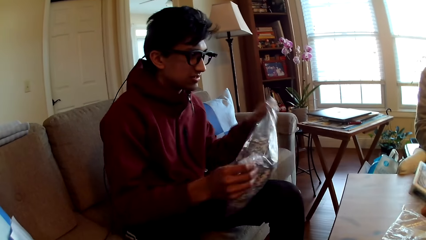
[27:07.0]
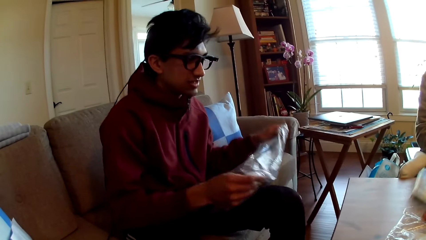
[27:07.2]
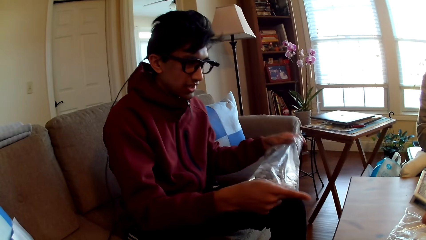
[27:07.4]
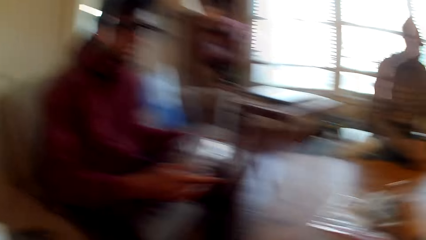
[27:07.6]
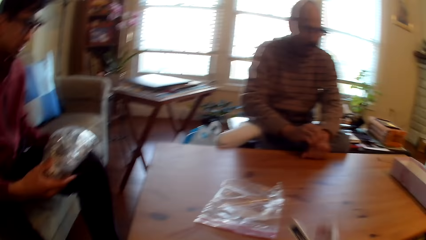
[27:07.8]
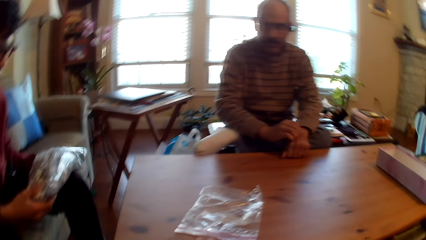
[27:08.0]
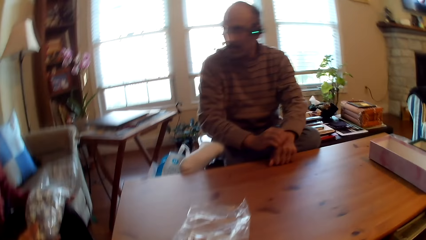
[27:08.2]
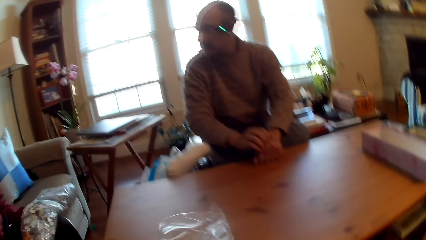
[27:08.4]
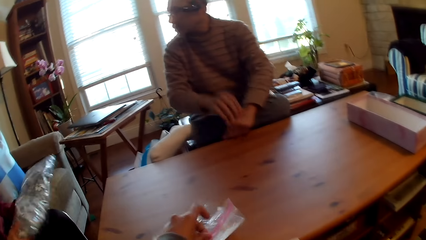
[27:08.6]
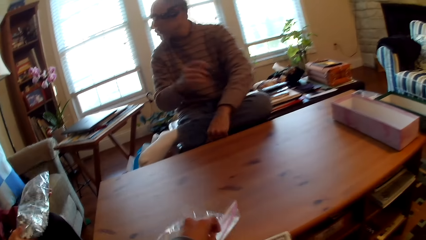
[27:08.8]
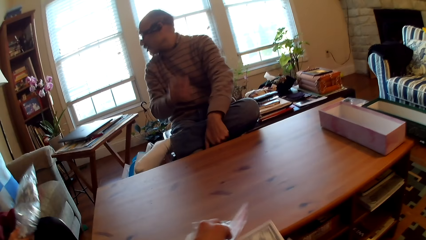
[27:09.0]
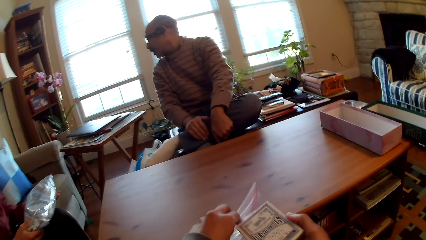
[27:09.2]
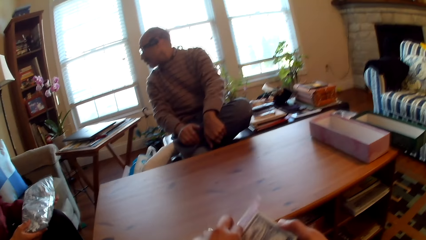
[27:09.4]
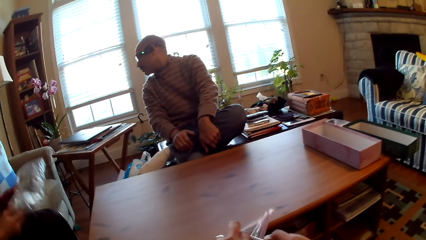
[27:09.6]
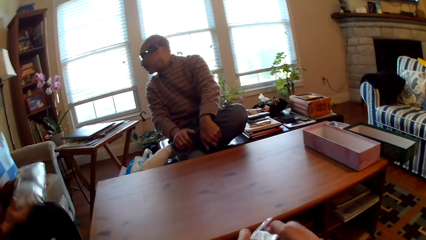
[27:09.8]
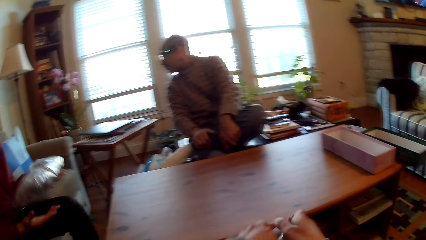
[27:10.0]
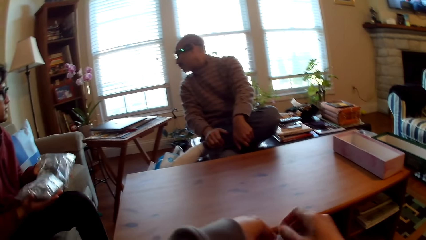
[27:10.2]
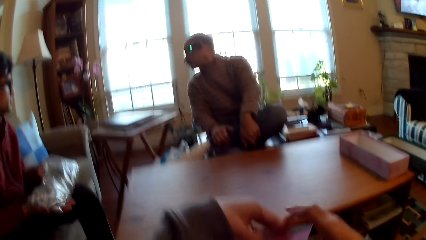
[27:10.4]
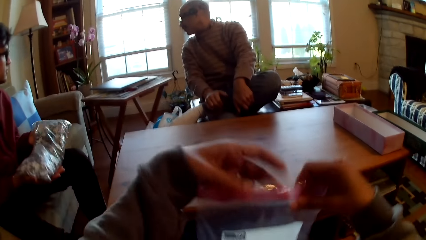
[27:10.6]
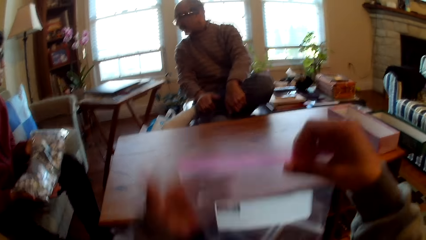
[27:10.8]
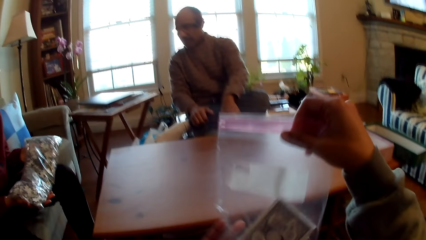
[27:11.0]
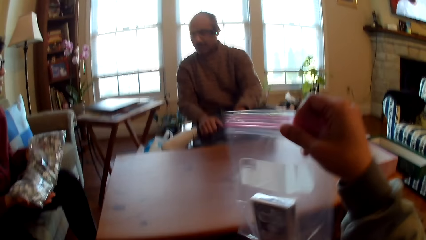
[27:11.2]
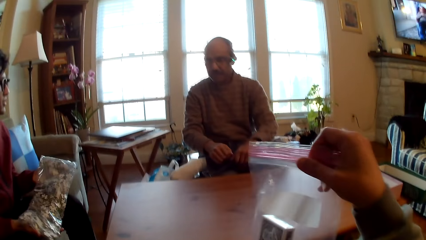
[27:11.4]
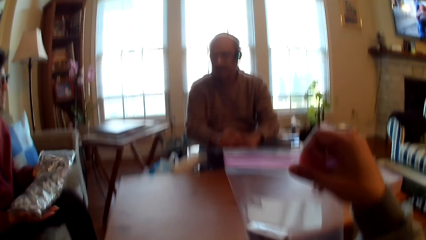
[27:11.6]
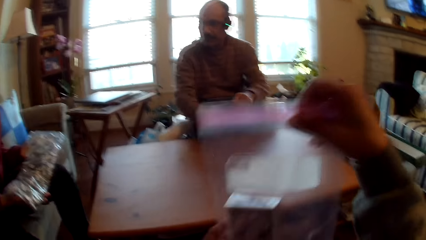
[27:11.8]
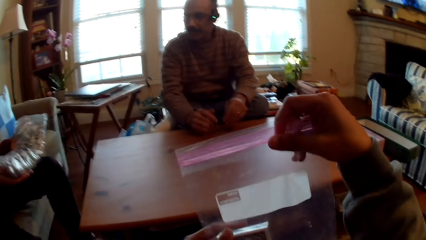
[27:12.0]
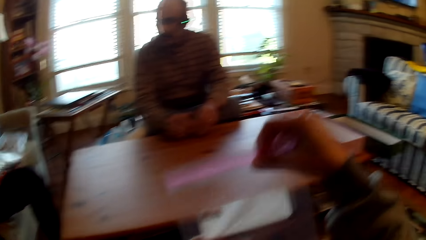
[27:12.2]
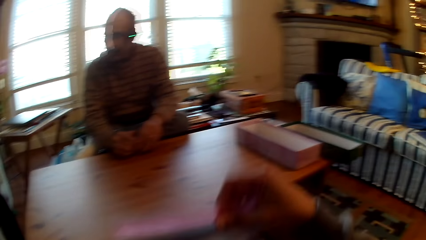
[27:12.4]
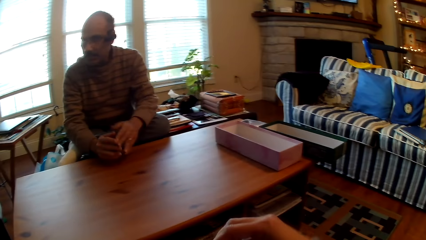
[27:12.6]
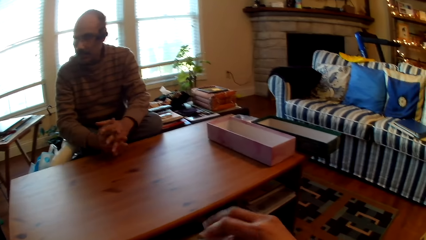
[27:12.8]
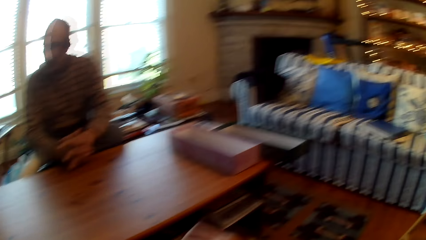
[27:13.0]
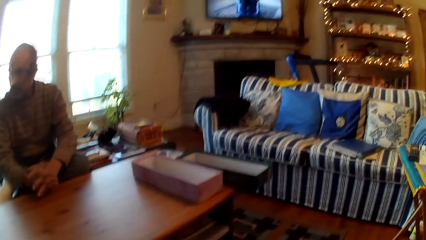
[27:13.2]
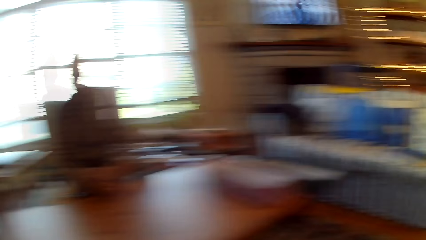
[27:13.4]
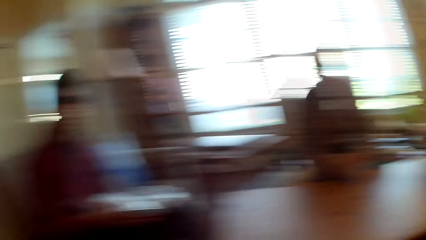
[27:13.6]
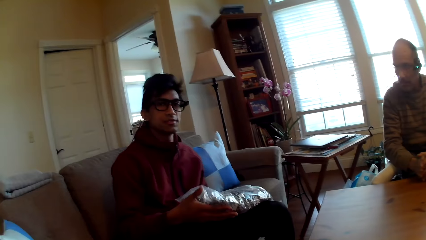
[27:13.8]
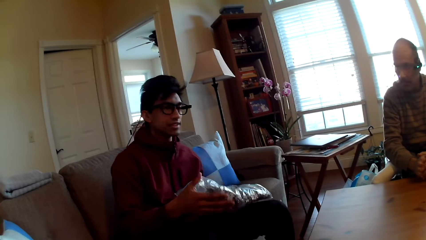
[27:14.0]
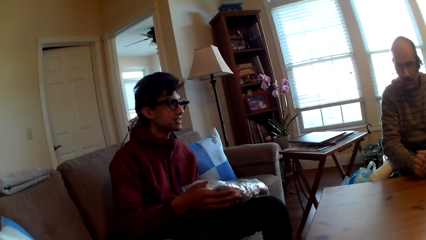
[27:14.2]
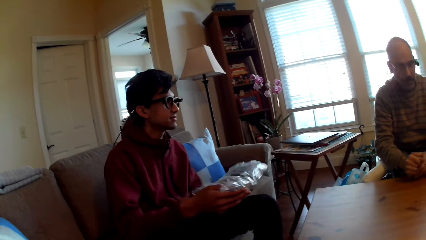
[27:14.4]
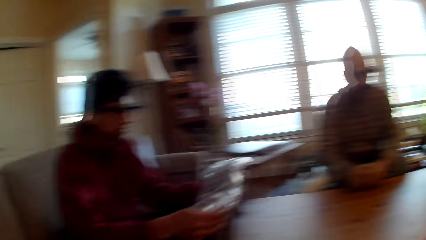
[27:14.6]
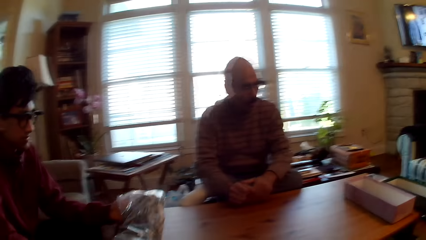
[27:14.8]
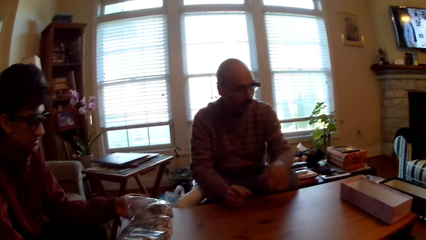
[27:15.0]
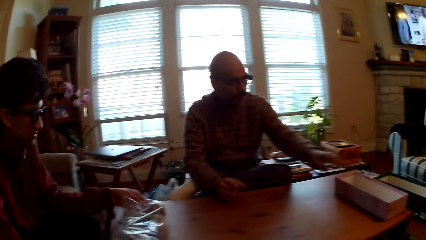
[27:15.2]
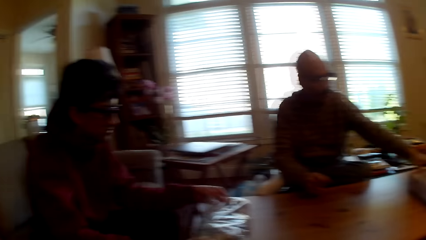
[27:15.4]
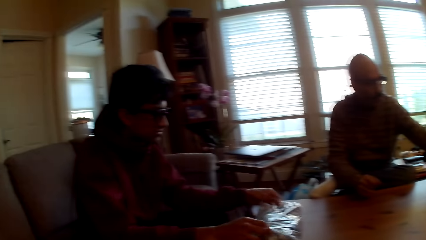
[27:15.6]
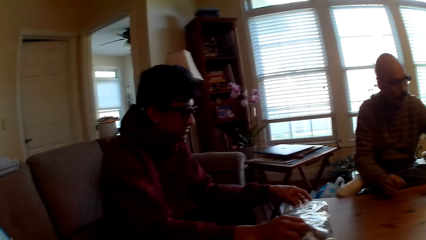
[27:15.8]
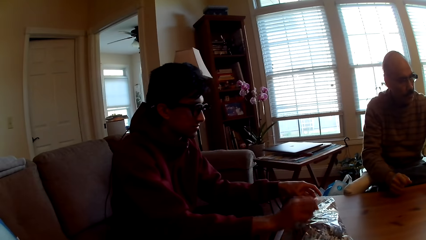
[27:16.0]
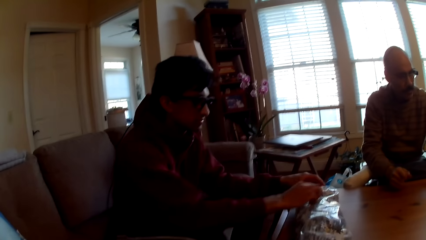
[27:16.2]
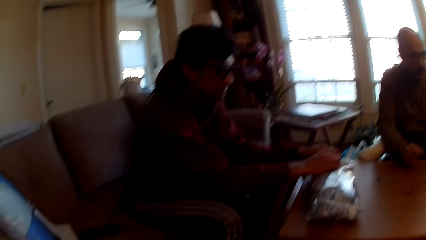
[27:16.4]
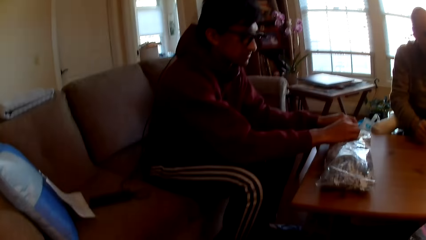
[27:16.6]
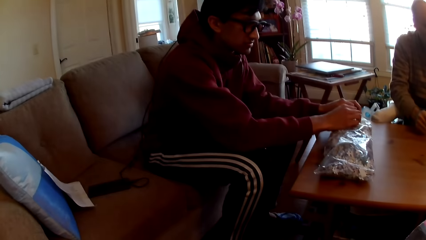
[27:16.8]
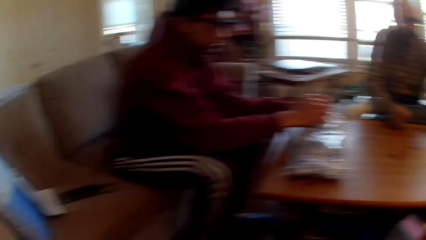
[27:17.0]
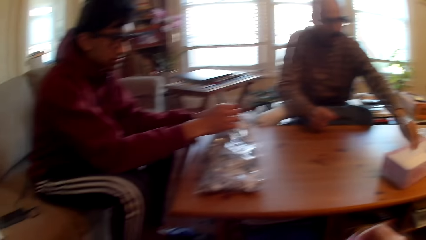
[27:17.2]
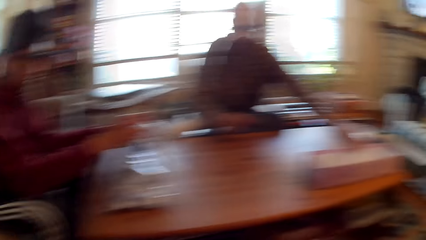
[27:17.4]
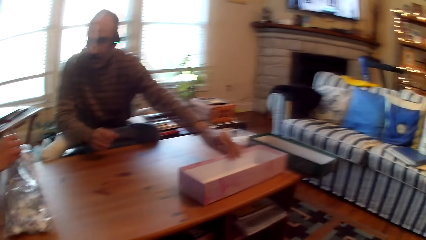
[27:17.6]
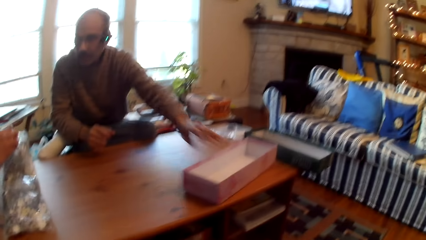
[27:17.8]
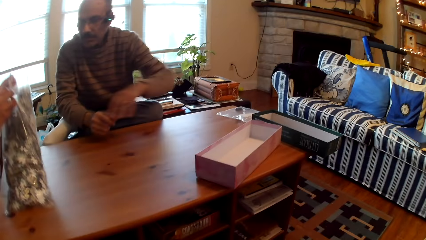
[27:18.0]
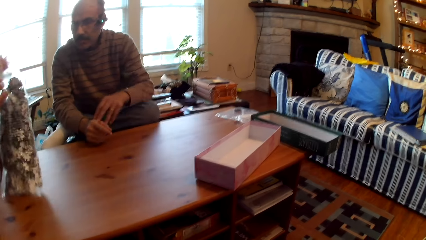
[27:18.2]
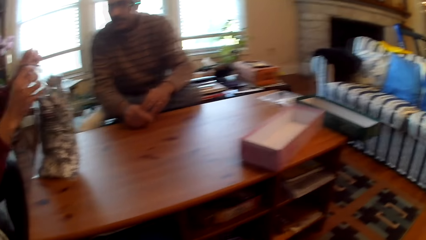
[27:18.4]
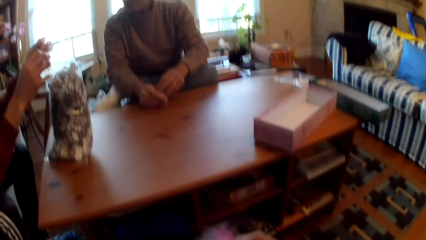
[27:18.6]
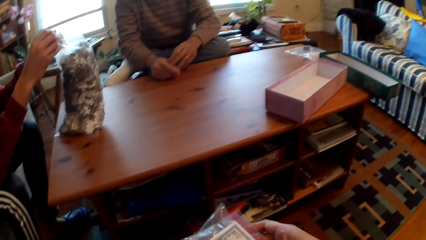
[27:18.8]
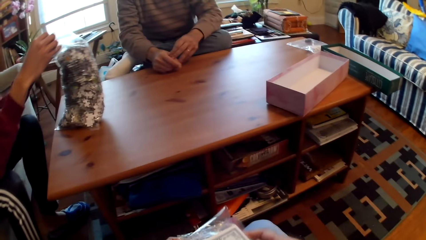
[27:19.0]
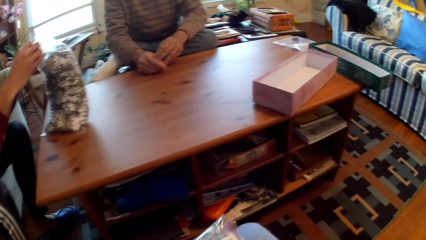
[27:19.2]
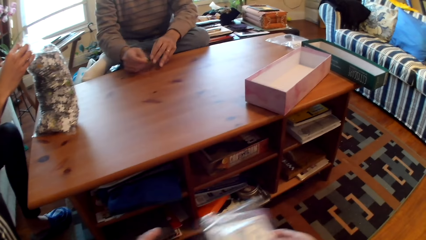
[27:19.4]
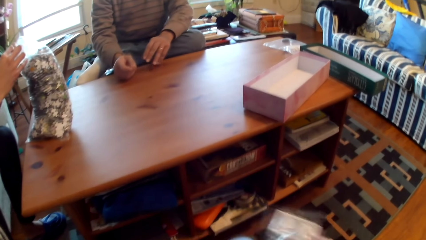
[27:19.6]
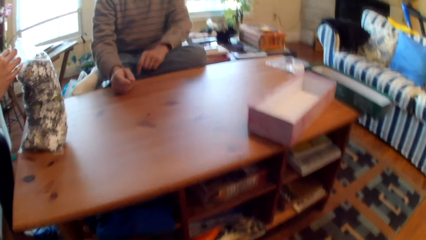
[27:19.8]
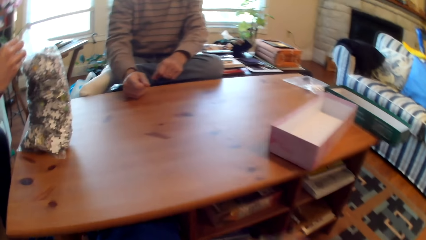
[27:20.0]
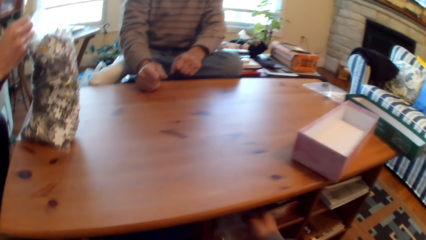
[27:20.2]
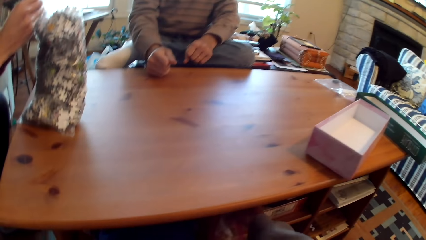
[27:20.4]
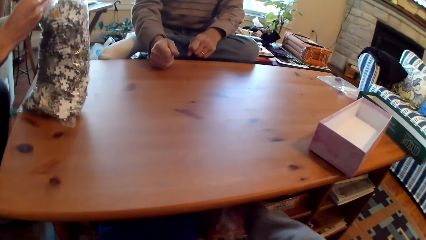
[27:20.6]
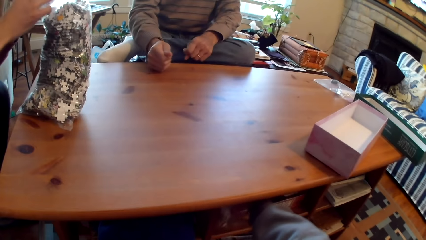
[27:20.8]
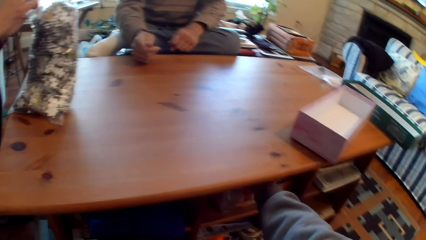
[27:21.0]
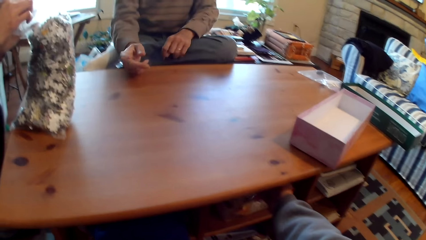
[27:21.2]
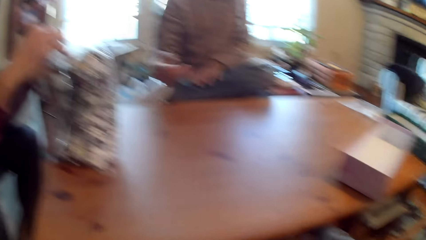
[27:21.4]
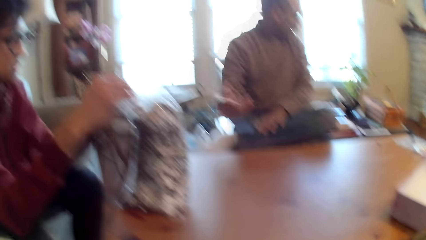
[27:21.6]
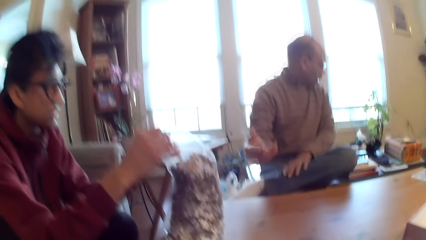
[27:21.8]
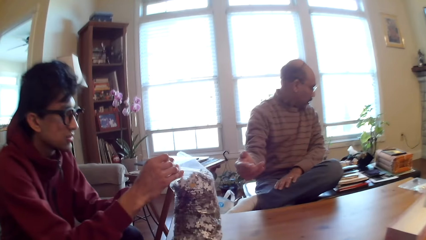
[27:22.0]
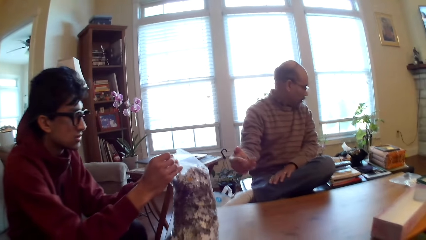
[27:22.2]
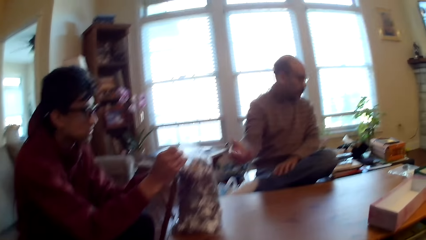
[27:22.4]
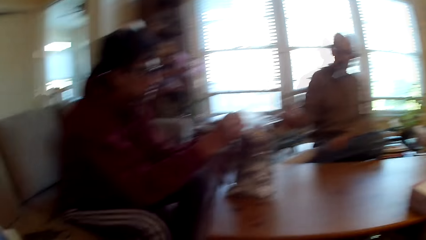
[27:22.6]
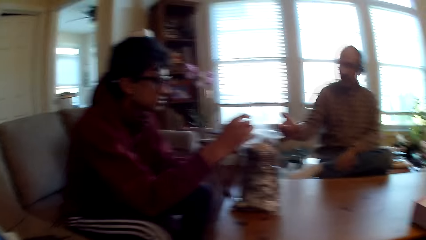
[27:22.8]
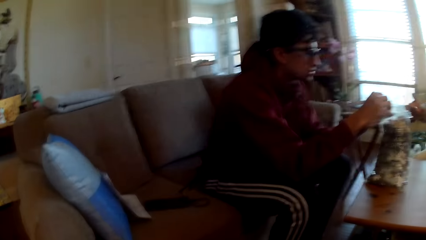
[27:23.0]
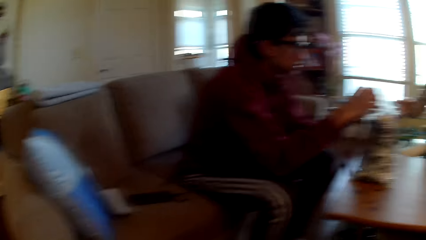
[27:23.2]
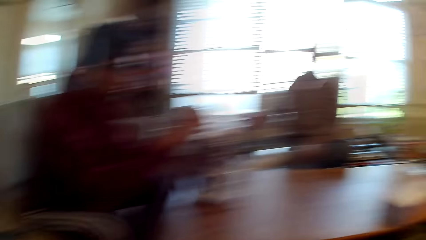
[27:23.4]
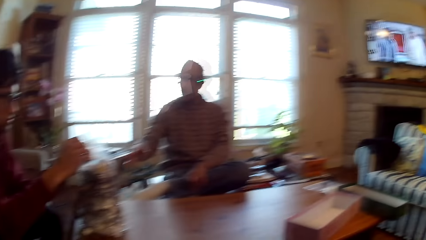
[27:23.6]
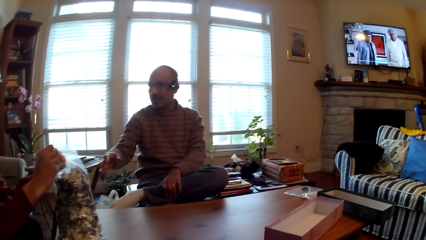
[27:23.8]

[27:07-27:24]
A person shakes puzzle pieces. The camera wearer piles the cards. Another person turns the head. The camera wearer puts cards in the plastic bag. The other person holds hands. A man moves the box. Another man touches a box on the table. A third man opens the paper. A fourth man holds a package of puzzles. The camera wearer looks around the room.
